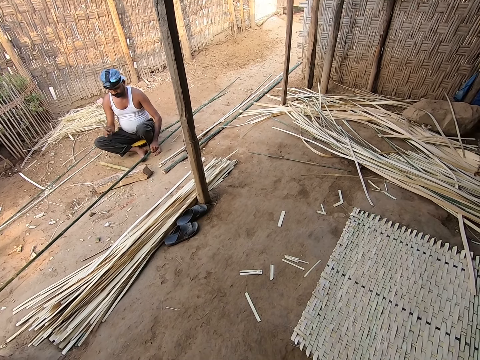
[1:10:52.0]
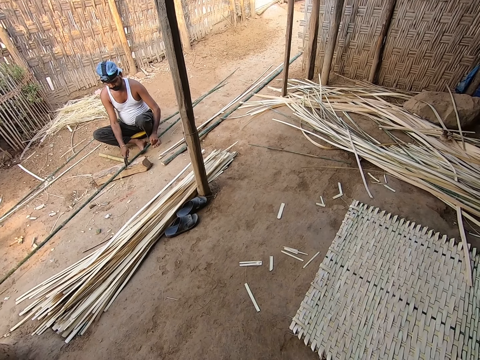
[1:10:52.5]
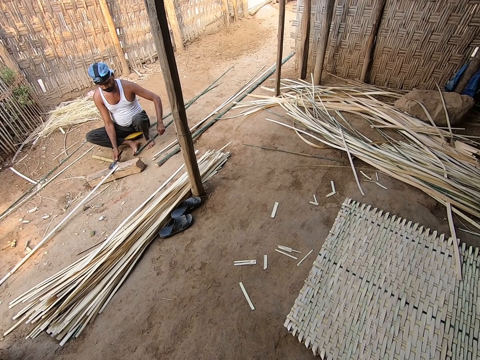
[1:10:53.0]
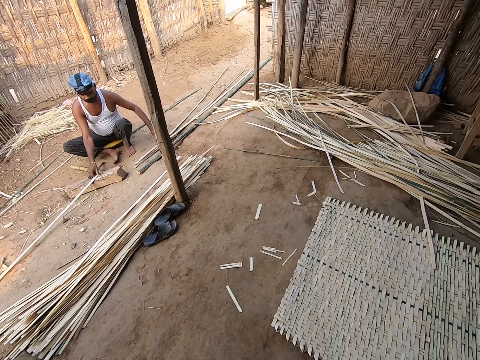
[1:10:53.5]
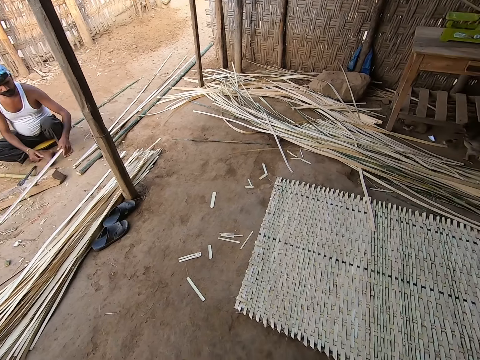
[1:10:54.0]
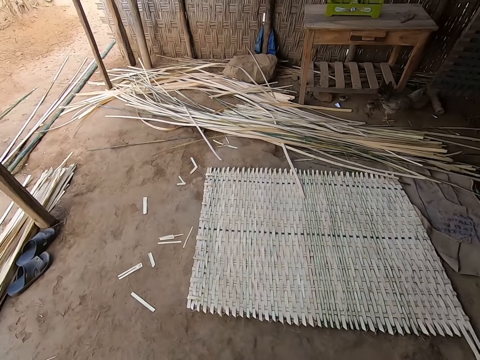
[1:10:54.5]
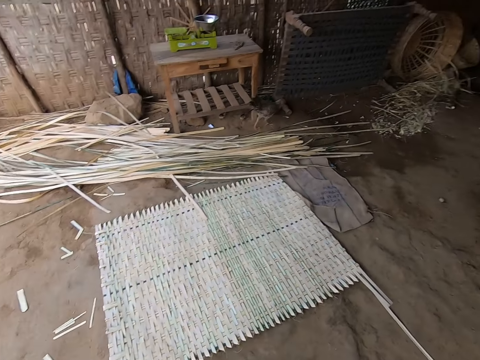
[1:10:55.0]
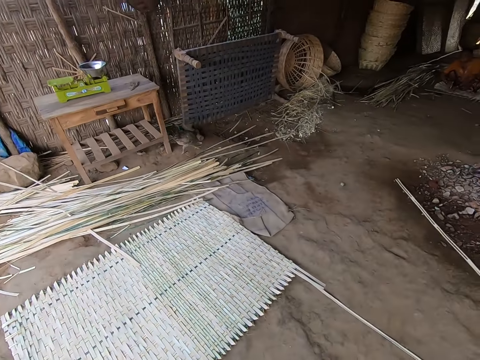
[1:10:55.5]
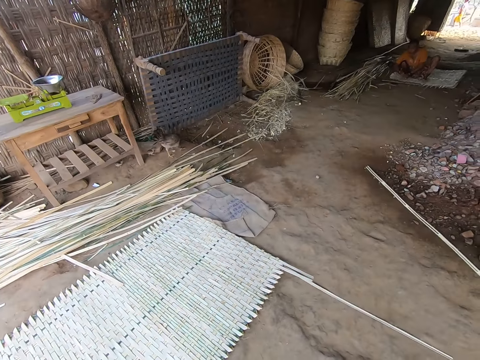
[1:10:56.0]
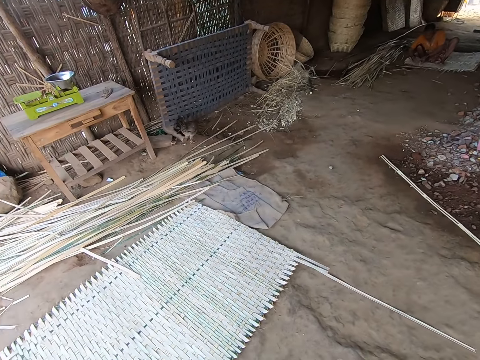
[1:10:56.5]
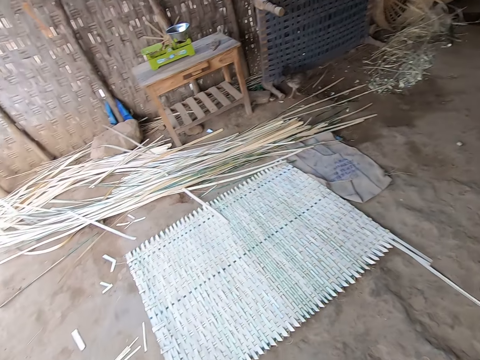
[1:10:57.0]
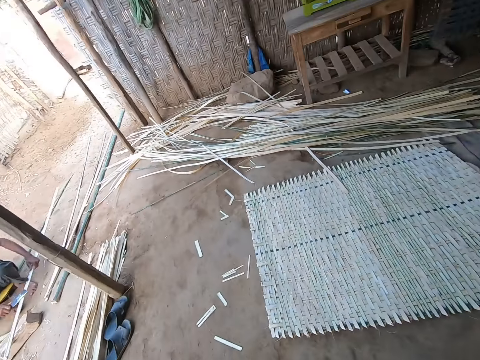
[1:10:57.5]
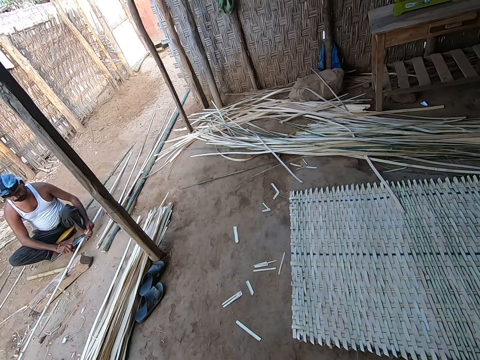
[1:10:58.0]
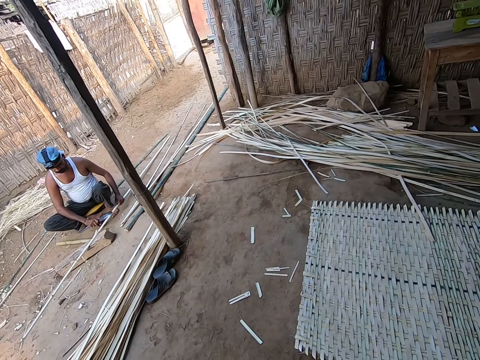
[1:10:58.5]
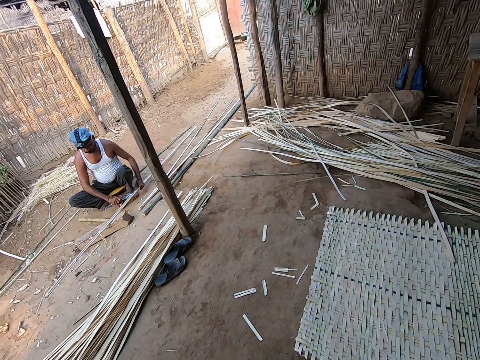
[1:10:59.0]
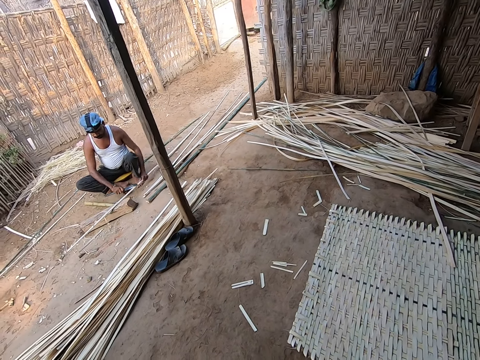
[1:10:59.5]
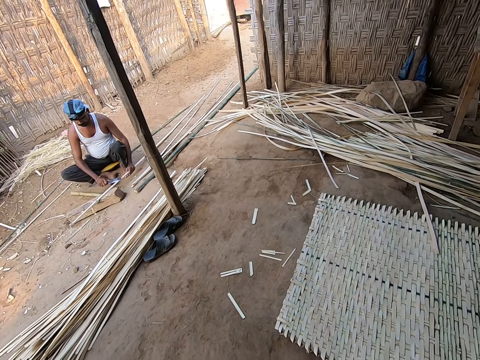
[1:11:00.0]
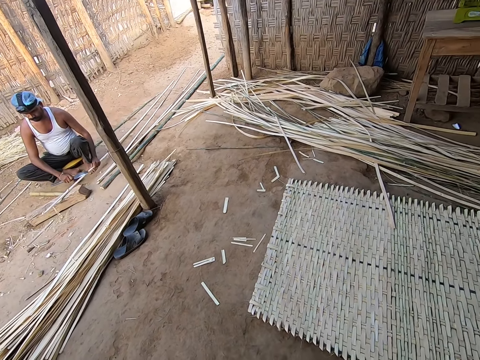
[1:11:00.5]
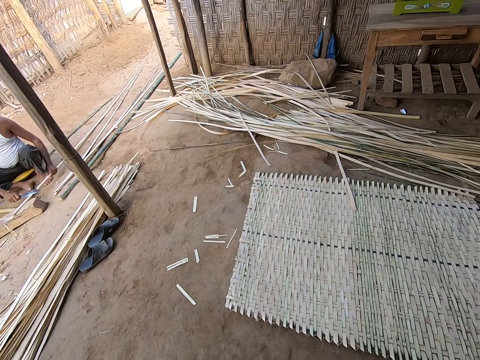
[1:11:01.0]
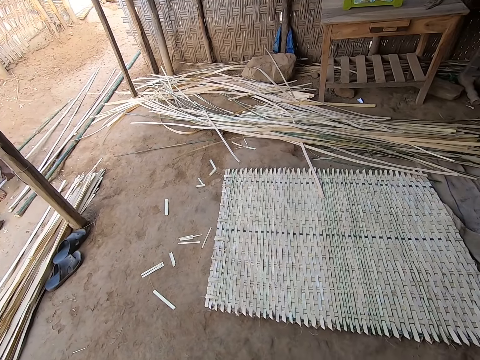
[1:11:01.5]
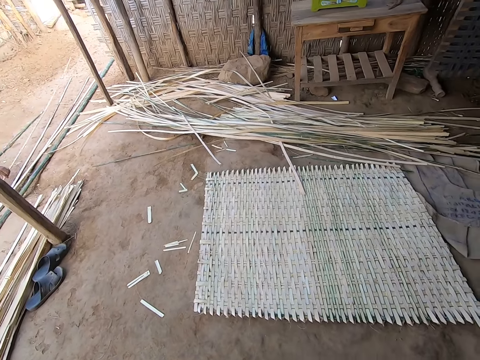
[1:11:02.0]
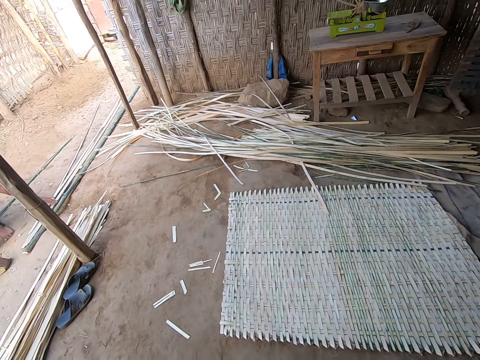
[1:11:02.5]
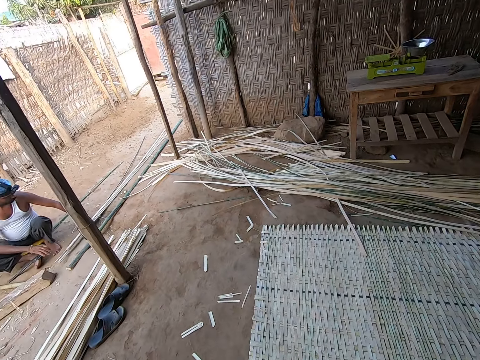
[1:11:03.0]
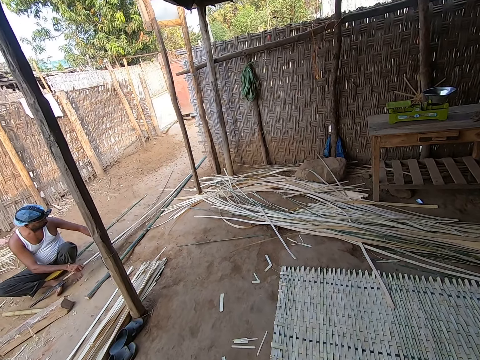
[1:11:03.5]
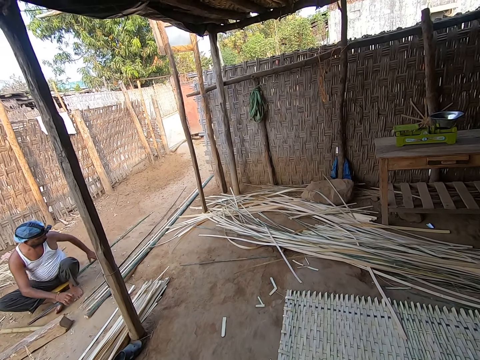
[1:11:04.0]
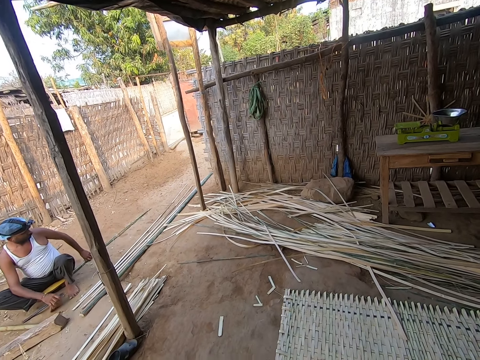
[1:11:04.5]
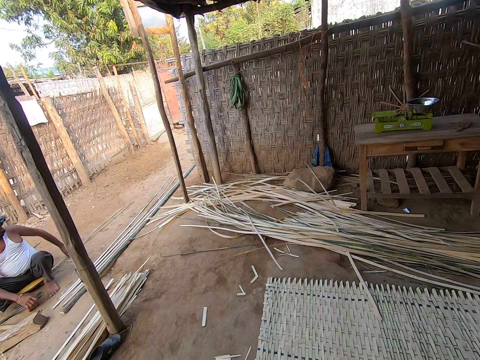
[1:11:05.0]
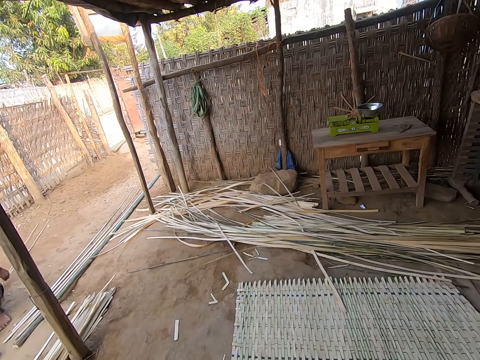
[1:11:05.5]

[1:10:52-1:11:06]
The man cuts the bamboo cane with the knife in his right hand. The man drops the knife on the floor with his right hand. The man drops the bamboo cane on the floor with his right hand. The man picks the bamboo cane from the floor with his right hand. The man passes the bamboo cane to his left hand with his right hand. The camera wearer looks around the house. The man strips the bamboo cane from the floor with the knife in his right hand. The man drops the bamboo cane on the floor with his left hand. The man moves the bamboo canes on the floor with both hands. The man moves a bamboo cane from the floor with his left hand.

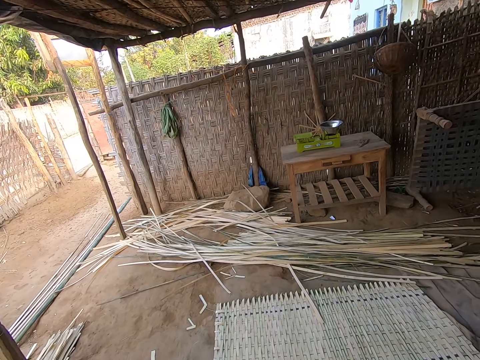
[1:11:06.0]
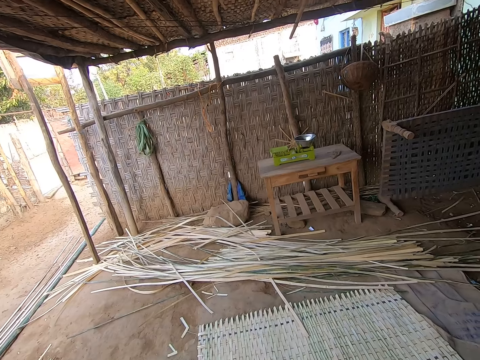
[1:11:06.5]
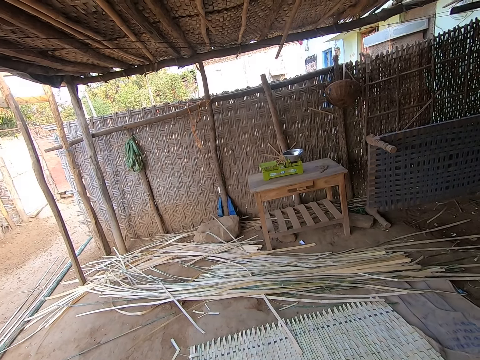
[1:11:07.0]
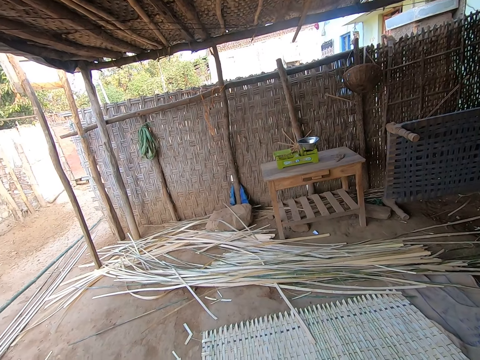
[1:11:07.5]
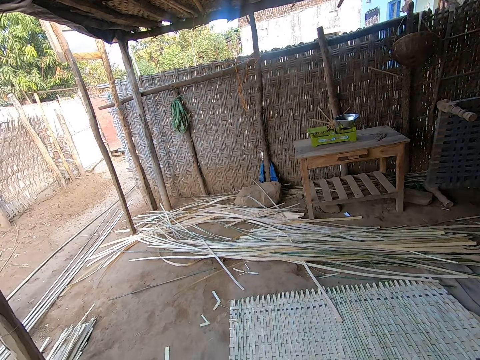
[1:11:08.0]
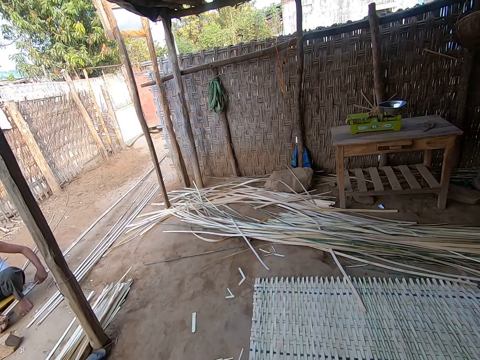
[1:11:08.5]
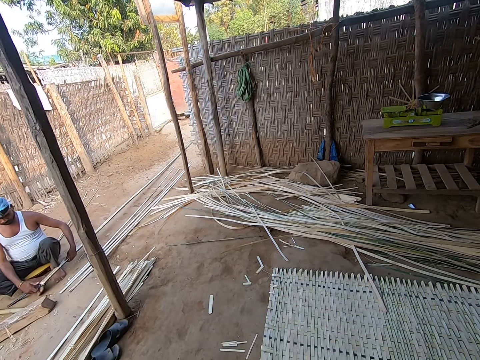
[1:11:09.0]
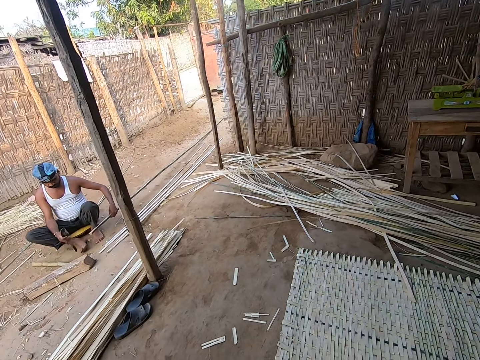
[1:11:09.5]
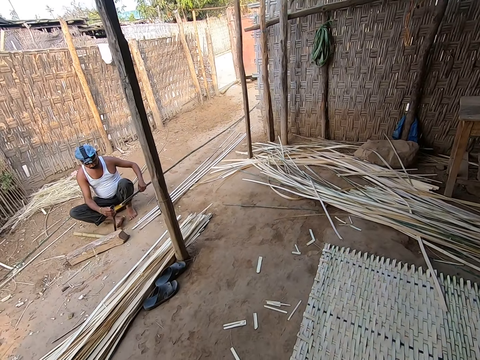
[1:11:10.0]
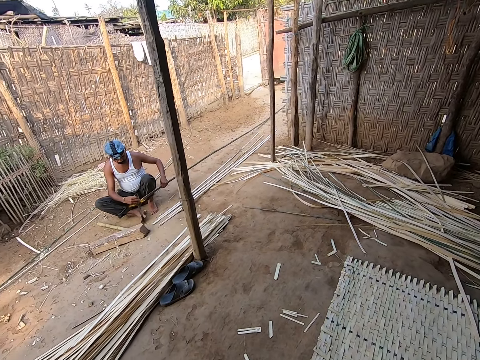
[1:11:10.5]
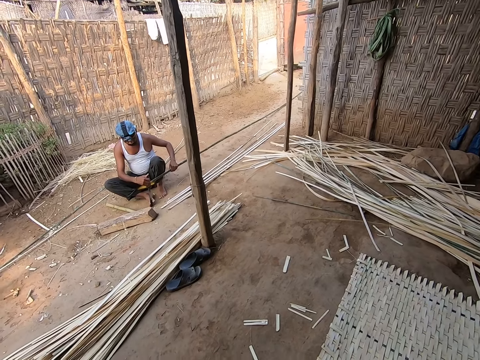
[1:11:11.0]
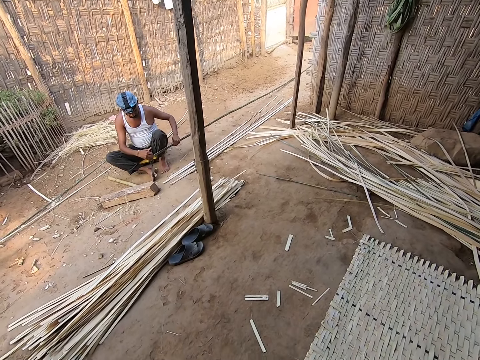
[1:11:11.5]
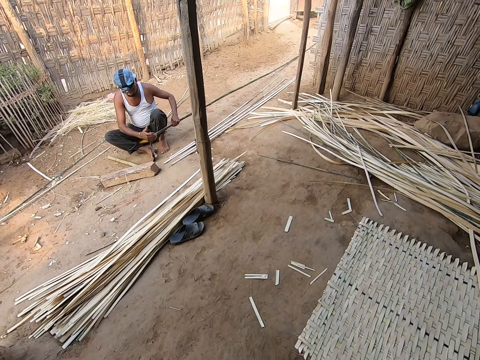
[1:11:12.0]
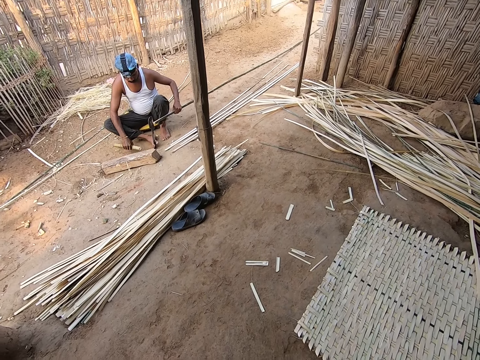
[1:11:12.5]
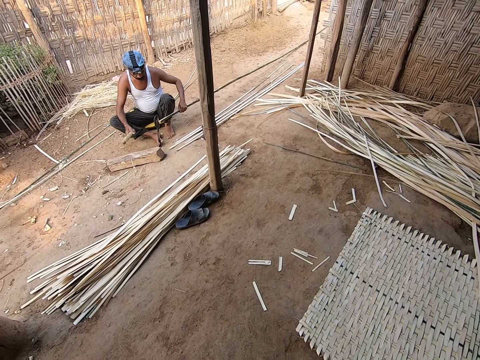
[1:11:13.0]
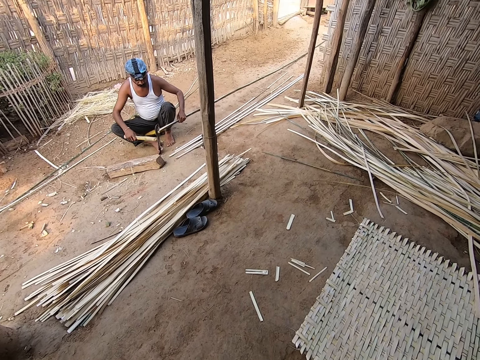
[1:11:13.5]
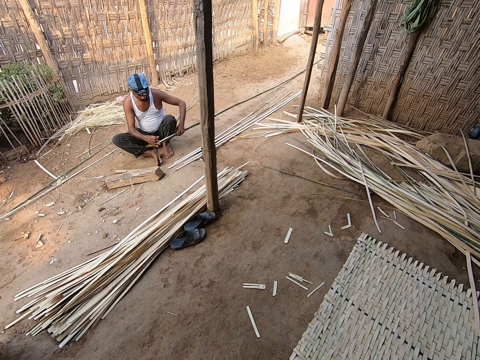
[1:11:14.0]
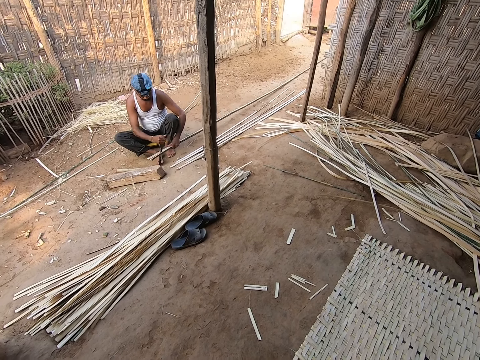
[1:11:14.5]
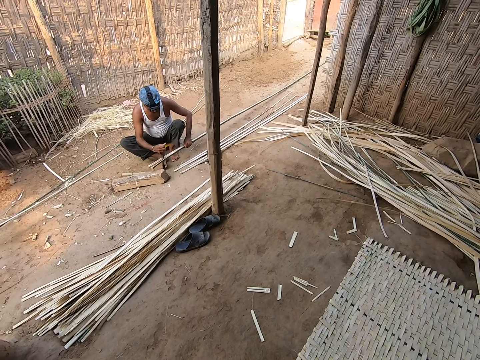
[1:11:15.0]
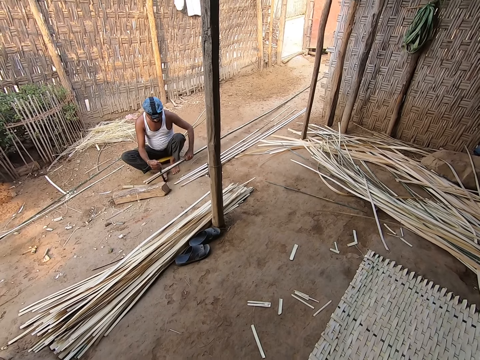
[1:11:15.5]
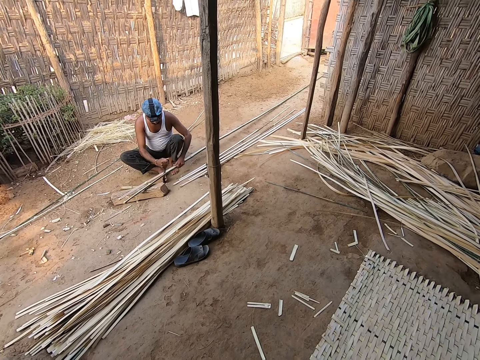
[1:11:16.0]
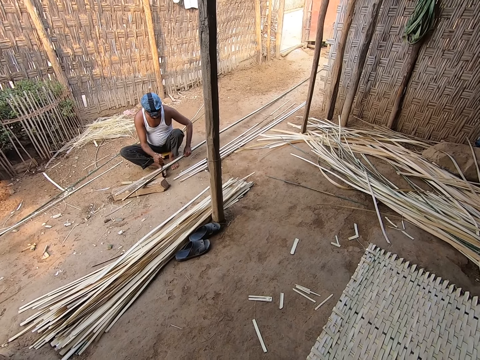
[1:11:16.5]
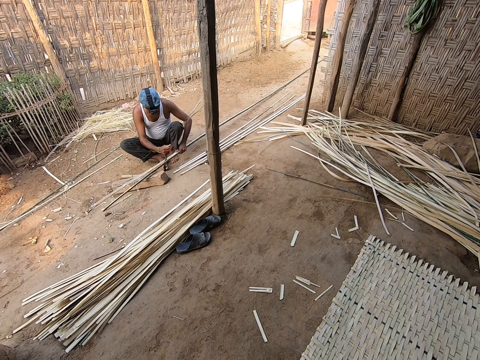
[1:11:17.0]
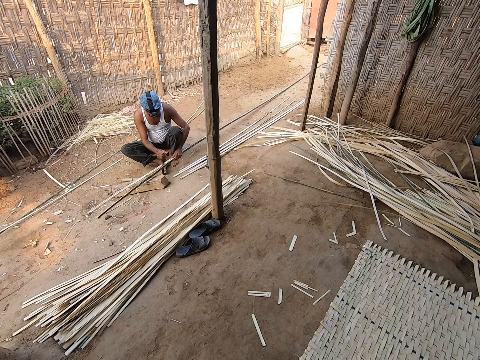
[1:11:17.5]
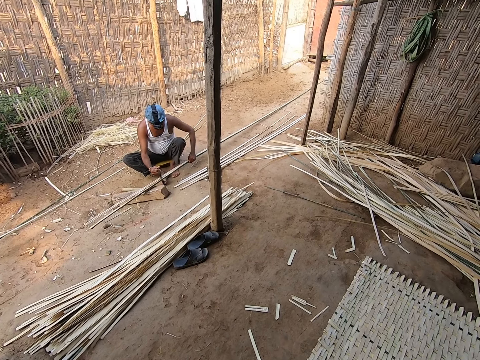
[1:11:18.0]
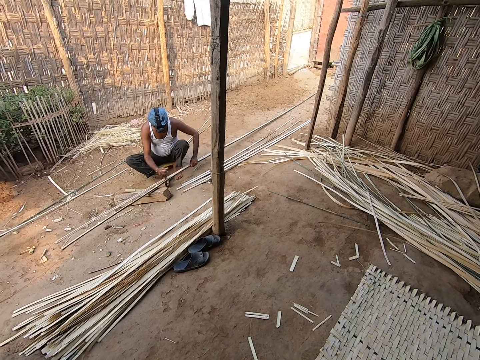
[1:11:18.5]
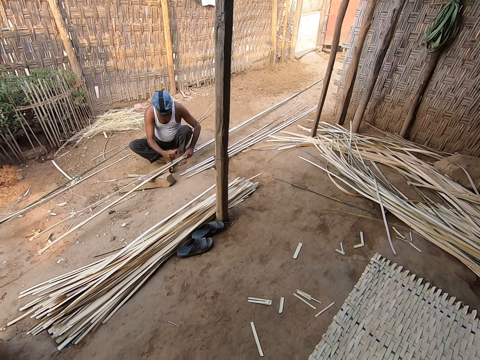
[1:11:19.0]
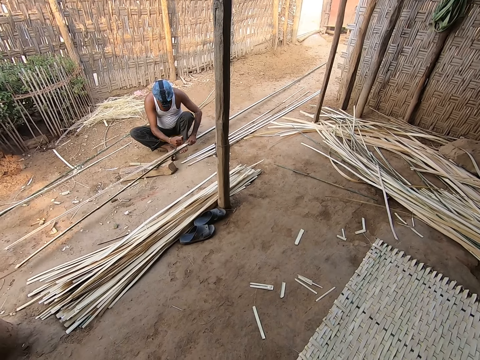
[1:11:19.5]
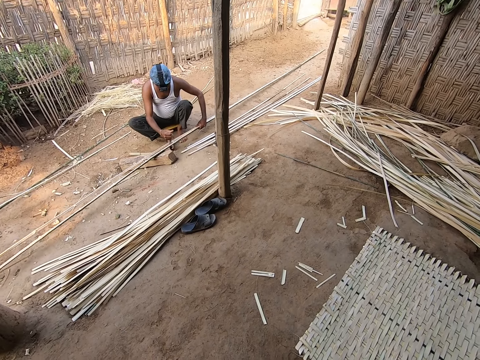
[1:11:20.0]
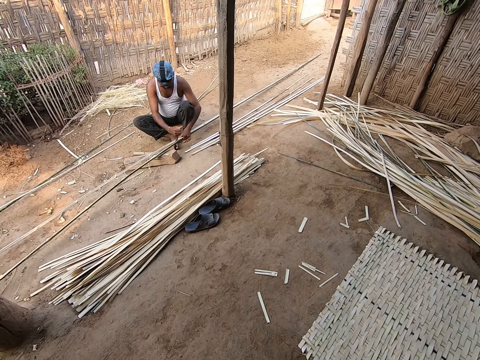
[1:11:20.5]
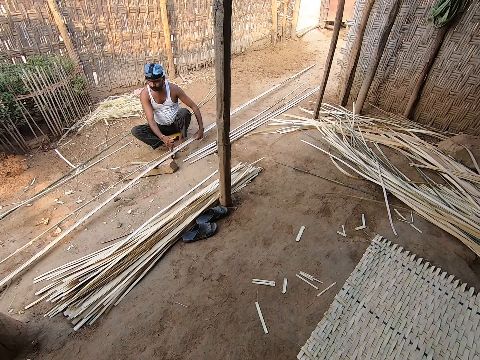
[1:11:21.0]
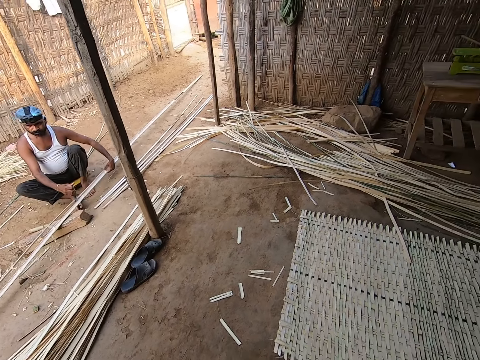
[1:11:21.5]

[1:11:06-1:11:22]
The man picks a bamboo cane from the floor with his left hand. The man picks the knife from the floor with his right hand. The man stands the knife on the floor with his right hand. The man hits the knife against the bamboo cane with his right hand. The man picks a wood plank from the floor with his right hand. The man hits the knife against the bamboo cane with the wood plank in his right hand. The man drops the wood plank on the floor with his right hand. The man splits the bamboo cane with the knife in his right hand. A woman interacts with the camera wearer and the man.
